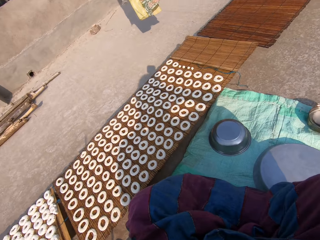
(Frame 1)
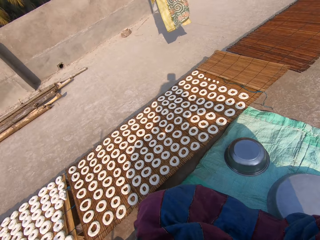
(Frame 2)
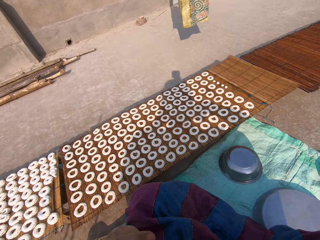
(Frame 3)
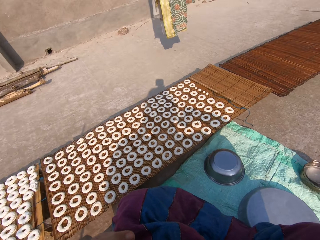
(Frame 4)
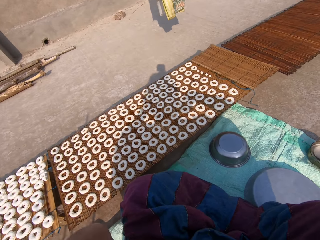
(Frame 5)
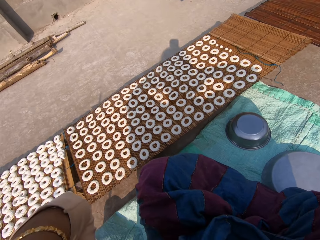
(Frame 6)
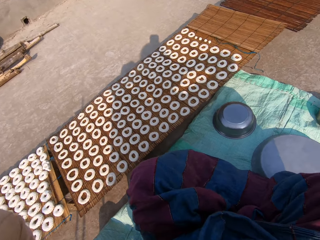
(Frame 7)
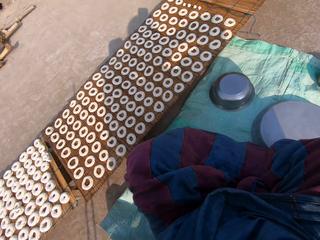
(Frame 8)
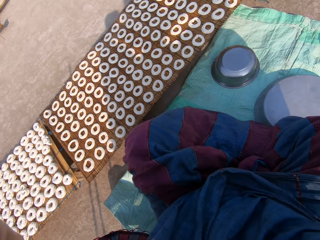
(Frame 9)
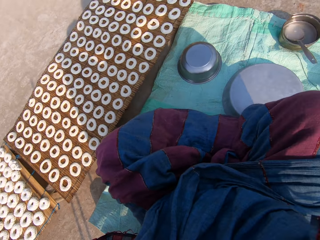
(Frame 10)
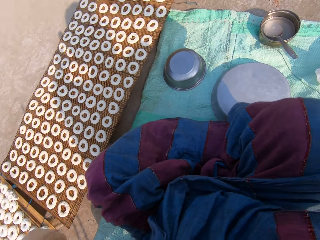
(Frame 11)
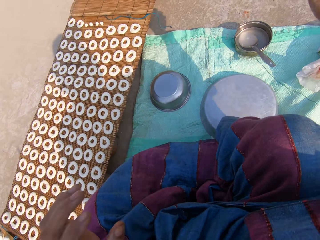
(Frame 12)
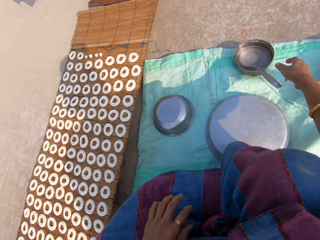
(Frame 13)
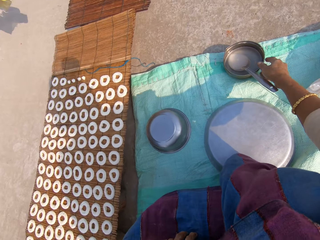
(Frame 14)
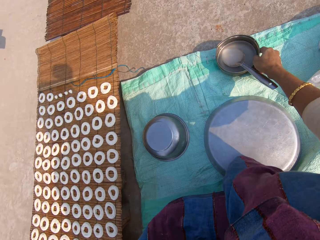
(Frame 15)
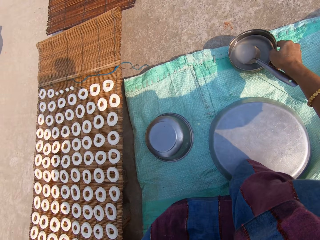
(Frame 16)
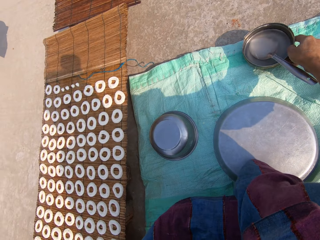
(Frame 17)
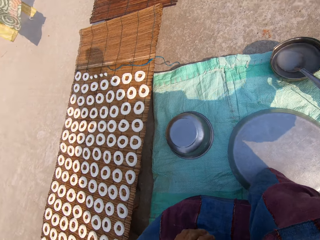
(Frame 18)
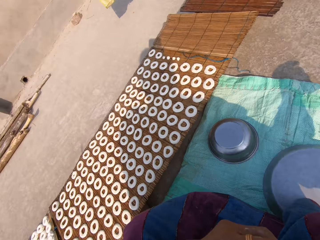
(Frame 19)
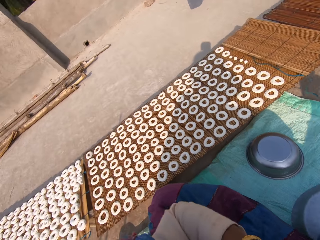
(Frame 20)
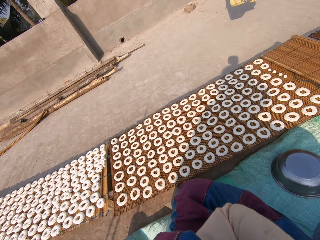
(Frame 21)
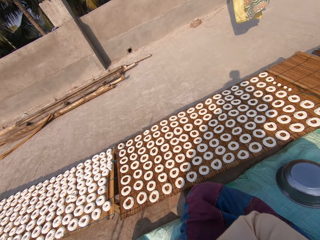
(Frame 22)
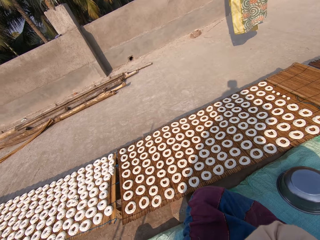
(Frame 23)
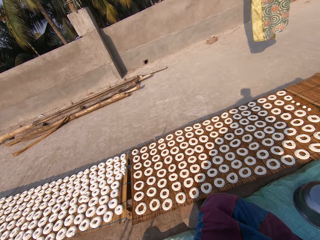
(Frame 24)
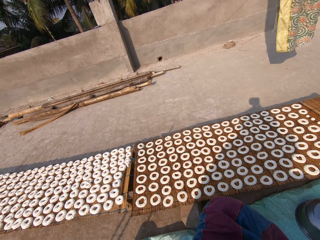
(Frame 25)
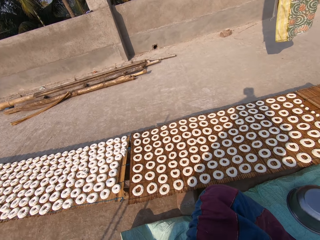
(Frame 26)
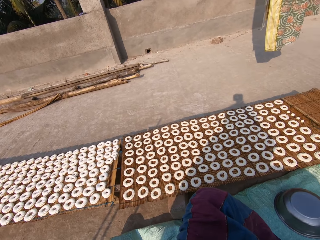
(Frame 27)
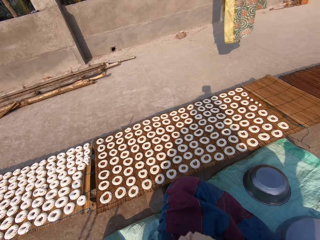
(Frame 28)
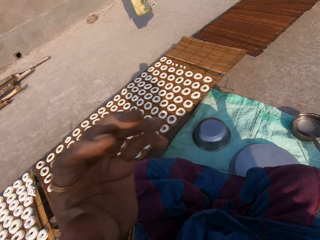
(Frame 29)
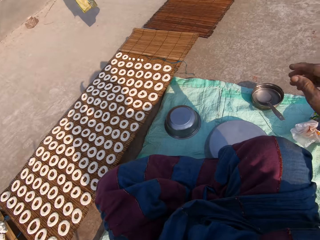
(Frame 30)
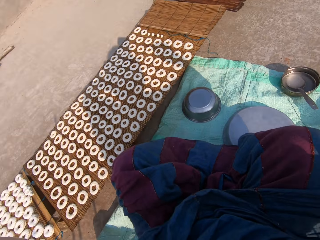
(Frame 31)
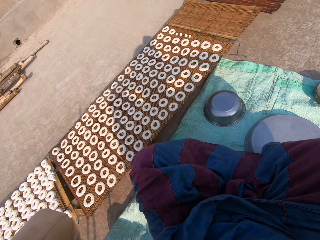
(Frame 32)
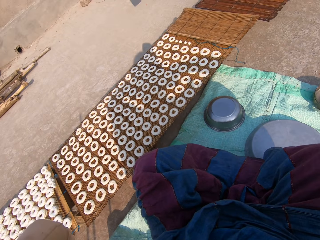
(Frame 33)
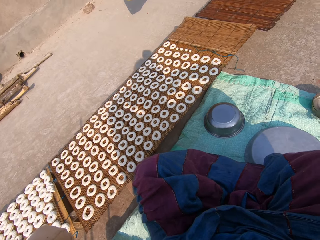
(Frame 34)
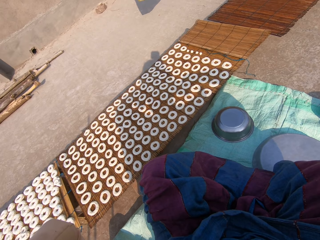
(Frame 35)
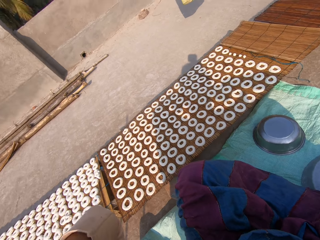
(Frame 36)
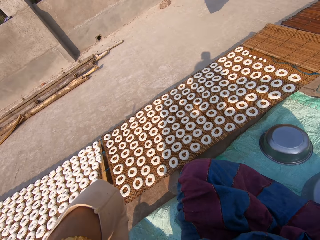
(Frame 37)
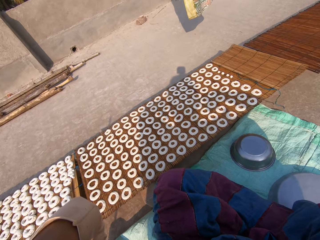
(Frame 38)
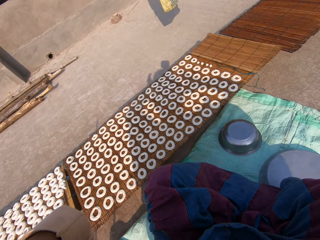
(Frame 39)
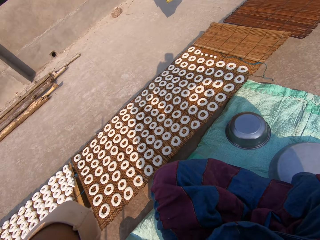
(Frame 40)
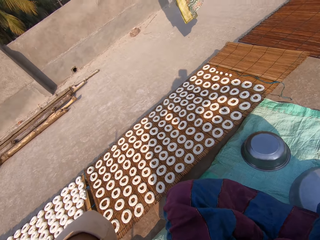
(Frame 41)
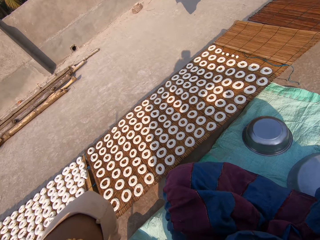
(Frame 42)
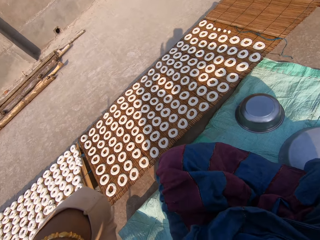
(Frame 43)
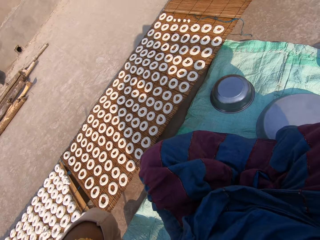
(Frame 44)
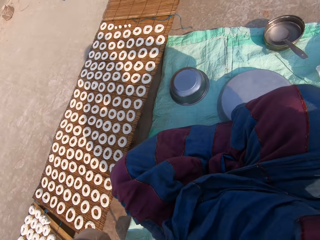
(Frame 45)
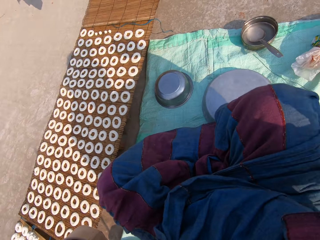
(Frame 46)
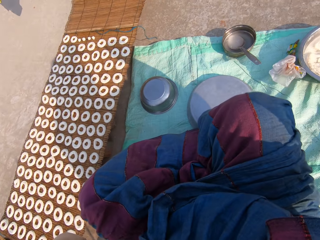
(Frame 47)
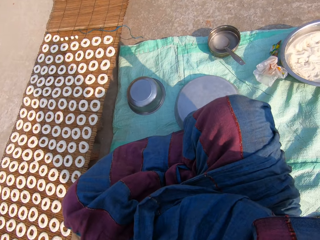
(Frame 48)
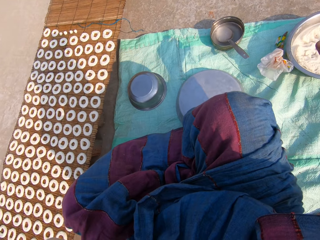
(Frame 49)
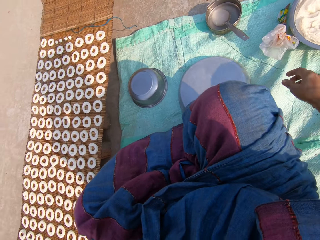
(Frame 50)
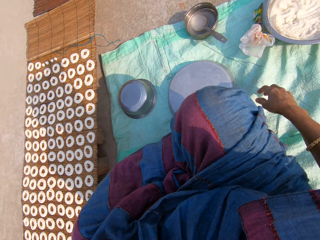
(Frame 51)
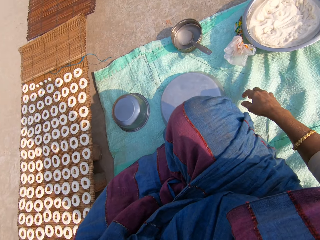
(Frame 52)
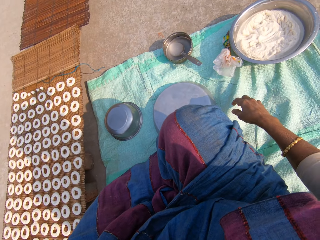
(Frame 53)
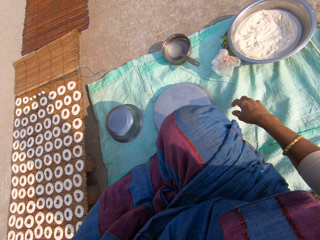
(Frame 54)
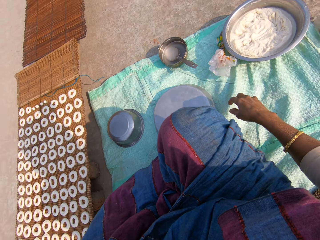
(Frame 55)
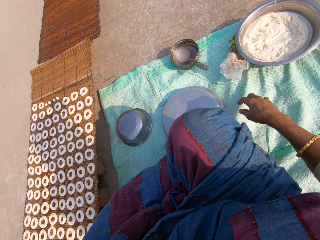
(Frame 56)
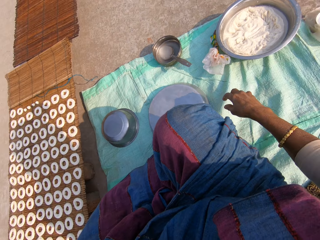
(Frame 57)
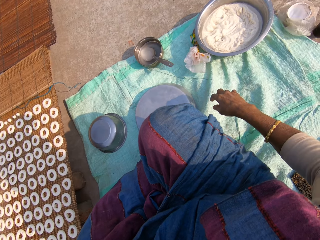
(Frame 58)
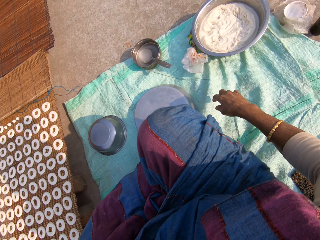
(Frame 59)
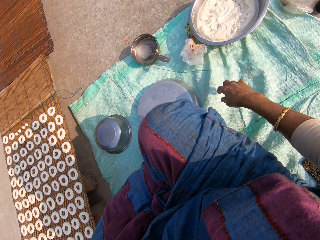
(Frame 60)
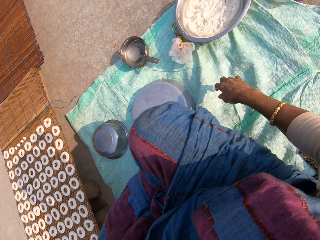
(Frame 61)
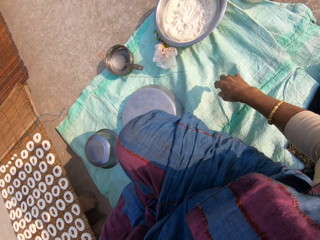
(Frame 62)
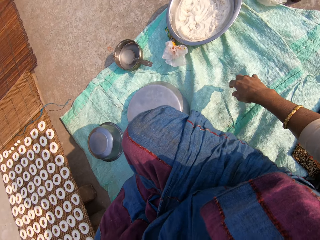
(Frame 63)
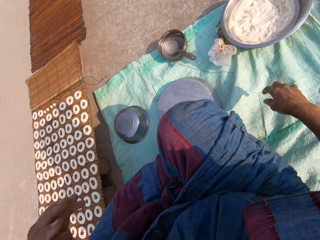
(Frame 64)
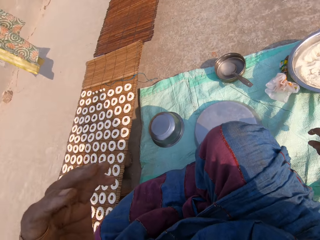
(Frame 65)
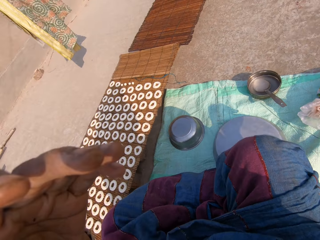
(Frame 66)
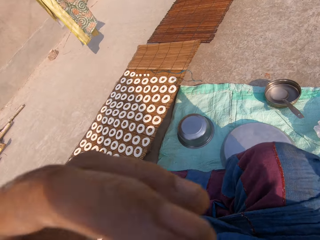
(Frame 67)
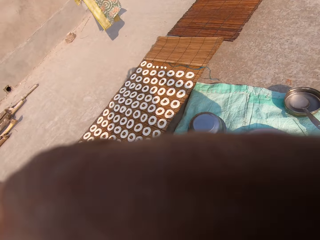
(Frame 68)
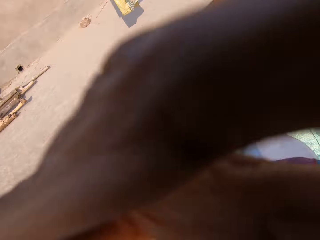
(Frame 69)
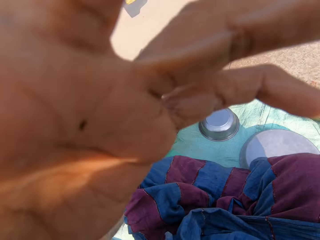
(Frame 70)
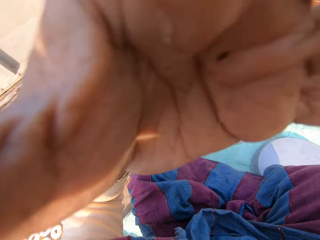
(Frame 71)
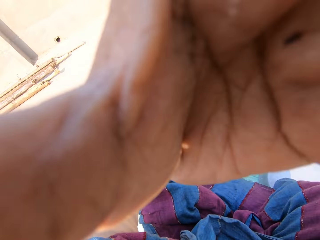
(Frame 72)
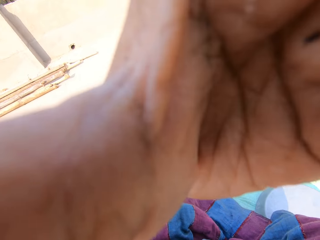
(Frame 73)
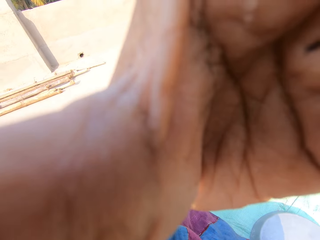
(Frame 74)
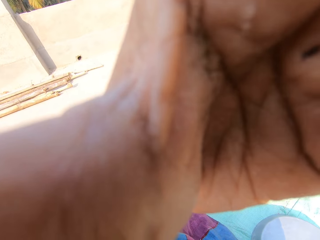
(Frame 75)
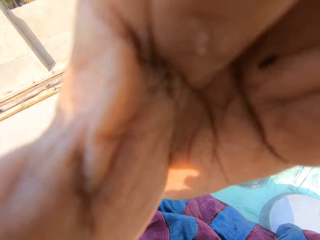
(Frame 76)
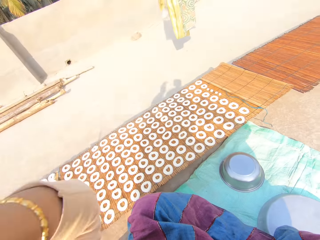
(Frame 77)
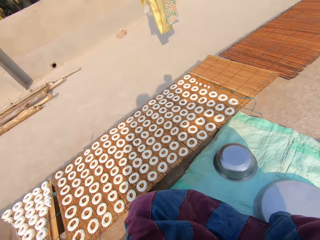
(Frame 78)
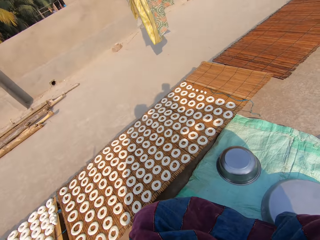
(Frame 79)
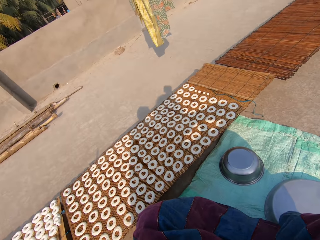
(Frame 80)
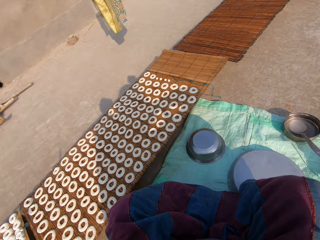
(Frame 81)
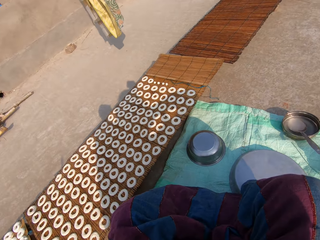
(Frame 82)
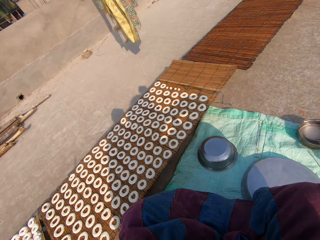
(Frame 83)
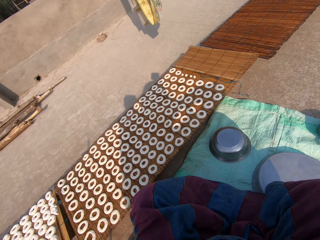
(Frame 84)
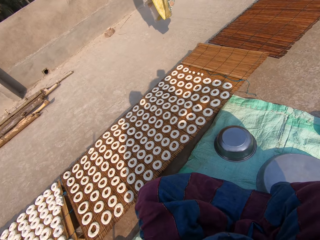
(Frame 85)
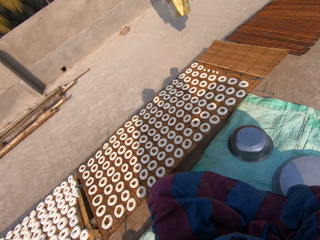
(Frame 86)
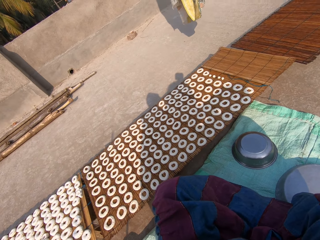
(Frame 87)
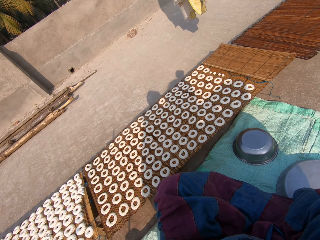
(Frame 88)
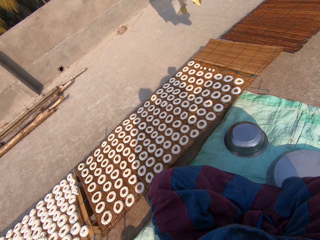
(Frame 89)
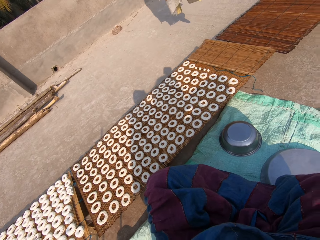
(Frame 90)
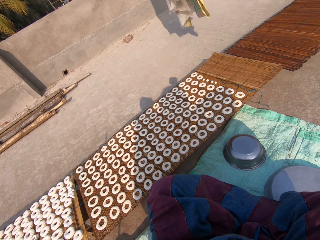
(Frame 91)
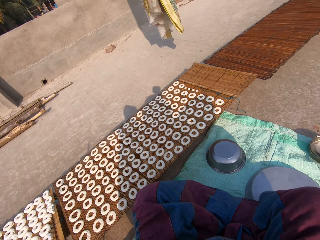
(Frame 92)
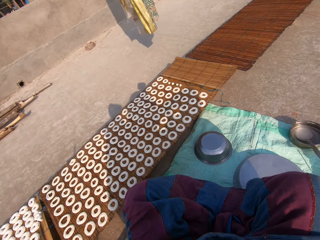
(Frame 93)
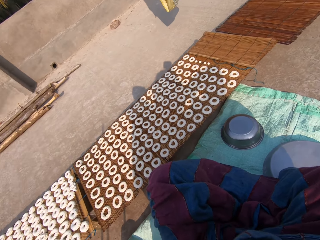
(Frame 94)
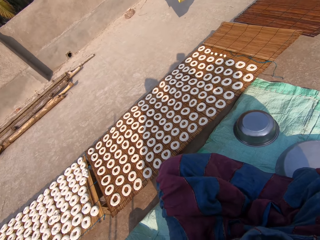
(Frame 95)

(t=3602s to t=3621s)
The camera wearer moves the plate and spoon on the ground with her right hand. She looks around. She adjusts the camera. She adjusts the camera again.

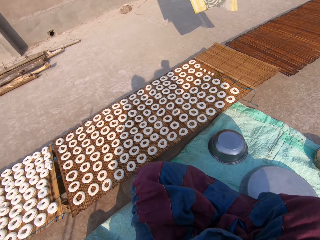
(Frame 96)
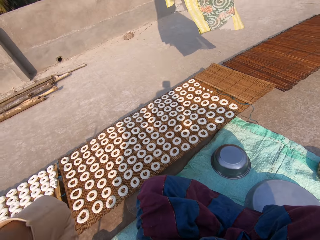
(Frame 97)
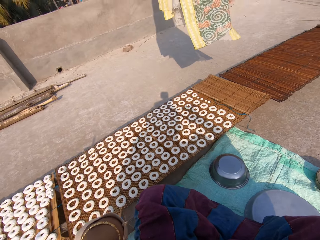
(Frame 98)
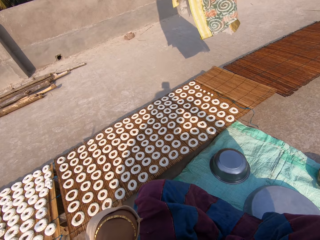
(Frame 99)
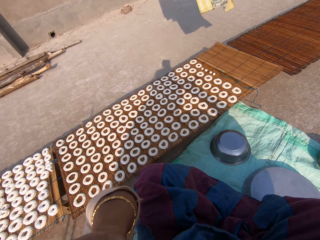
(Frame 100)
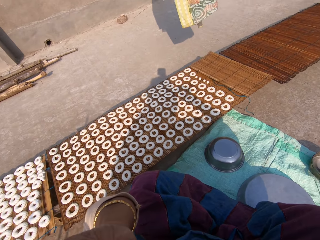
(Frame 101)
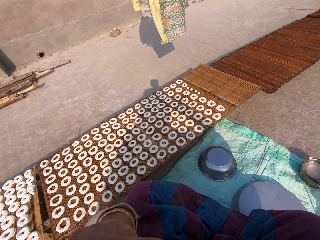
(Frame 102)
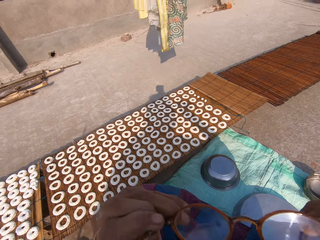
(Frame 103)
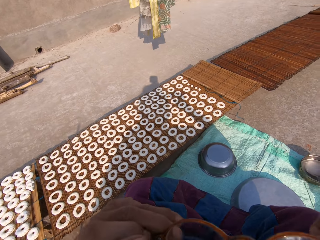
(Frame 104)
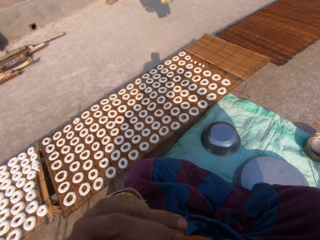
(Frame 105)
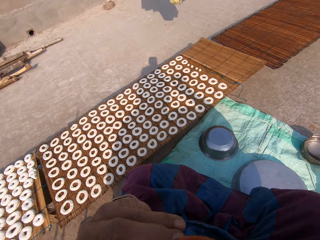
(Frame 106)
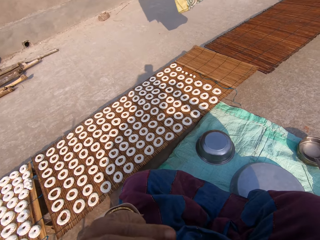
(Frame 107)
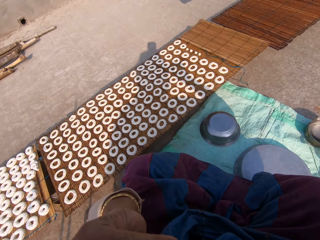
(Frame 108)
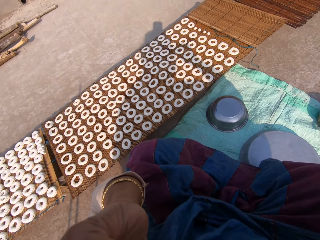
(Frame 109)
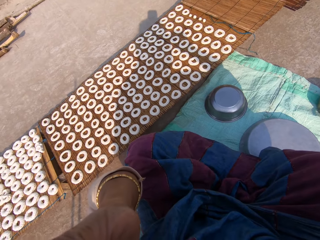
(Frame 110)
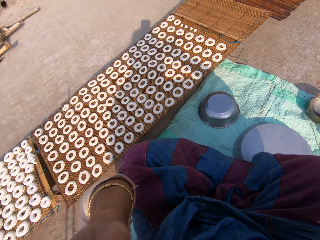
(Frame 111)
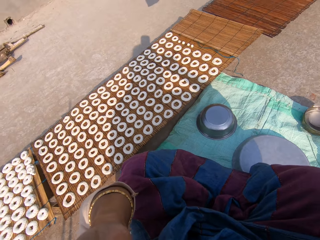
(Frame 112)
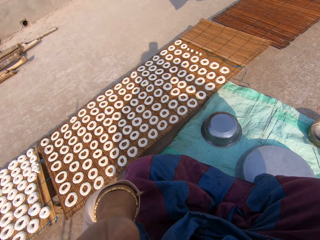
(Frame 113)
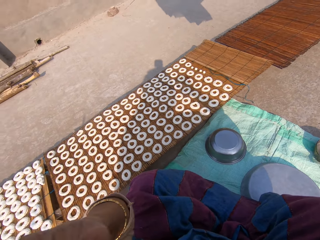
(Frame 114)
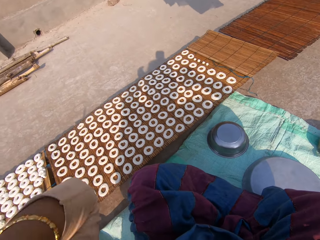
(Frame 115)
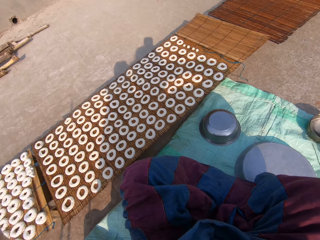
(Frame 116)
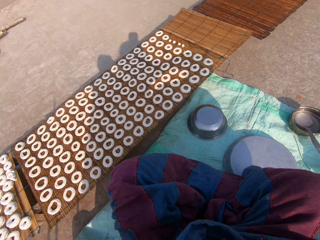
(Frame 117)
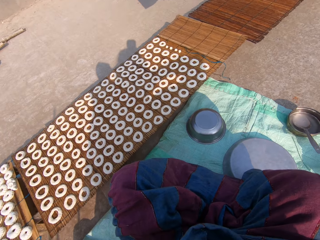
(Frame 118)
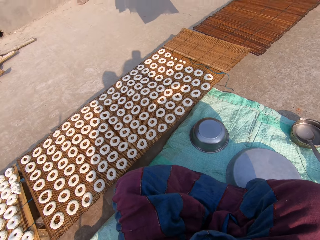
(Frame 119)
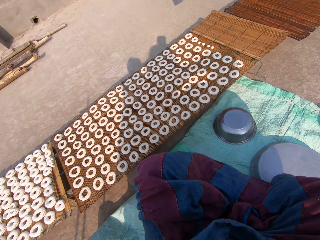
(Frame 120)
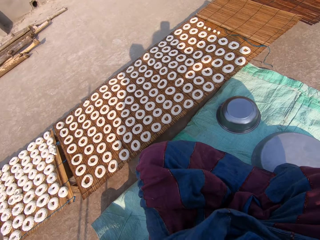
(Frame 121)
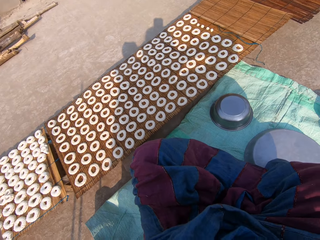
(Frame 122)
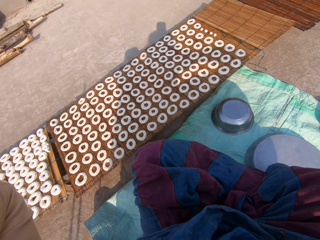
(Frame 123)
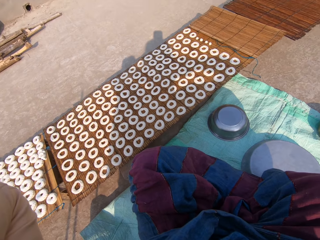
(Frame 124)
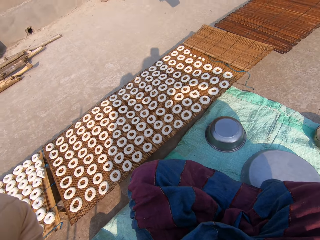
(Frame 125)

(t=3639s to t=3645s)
The camera wearer adjusts spectacles.
